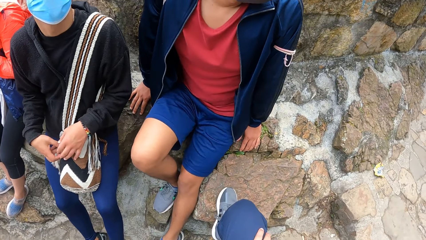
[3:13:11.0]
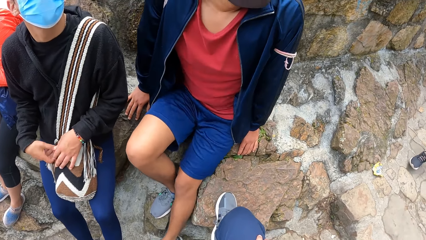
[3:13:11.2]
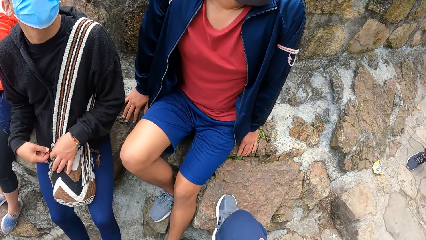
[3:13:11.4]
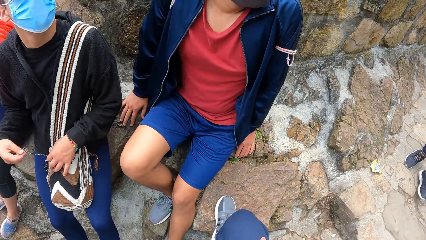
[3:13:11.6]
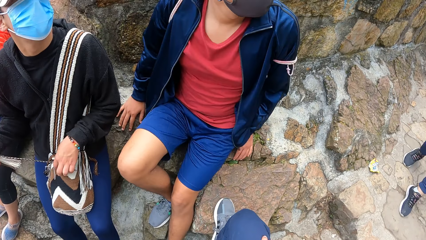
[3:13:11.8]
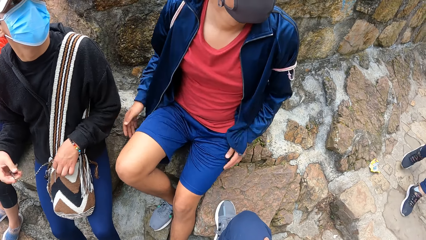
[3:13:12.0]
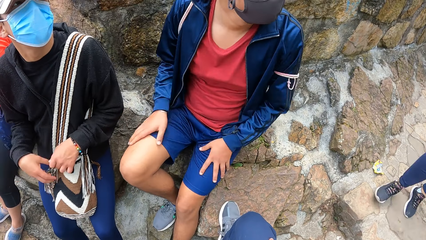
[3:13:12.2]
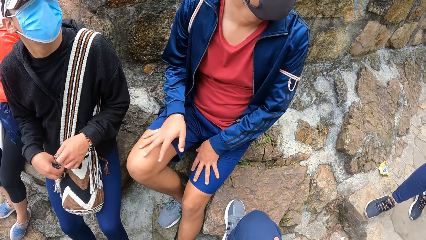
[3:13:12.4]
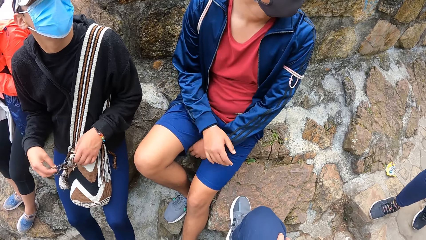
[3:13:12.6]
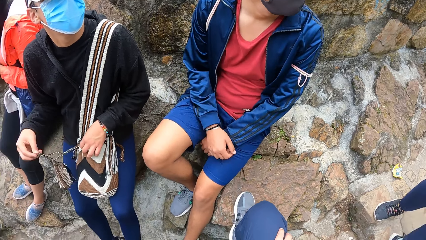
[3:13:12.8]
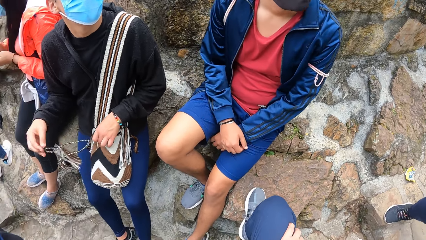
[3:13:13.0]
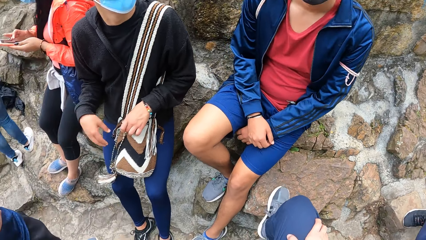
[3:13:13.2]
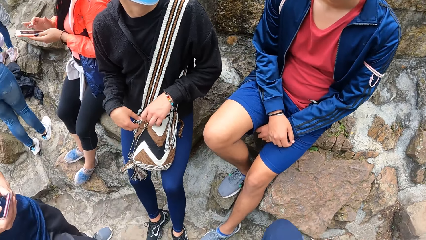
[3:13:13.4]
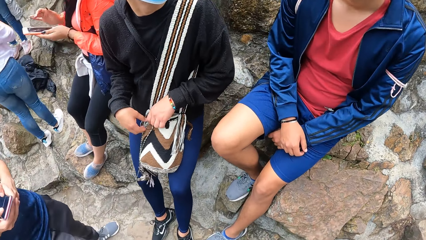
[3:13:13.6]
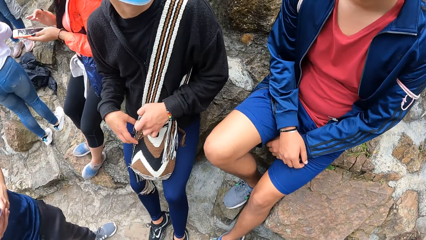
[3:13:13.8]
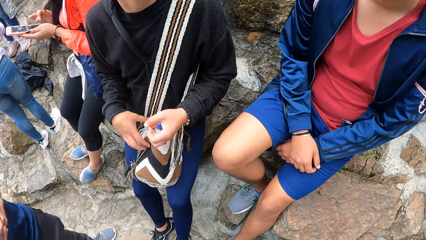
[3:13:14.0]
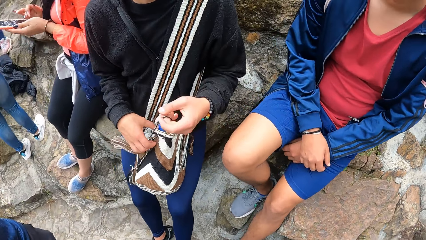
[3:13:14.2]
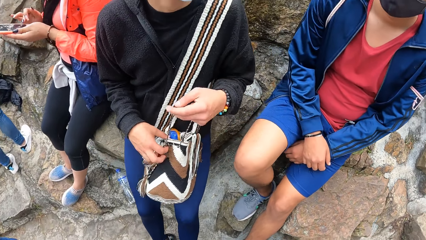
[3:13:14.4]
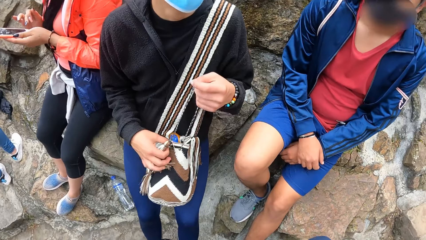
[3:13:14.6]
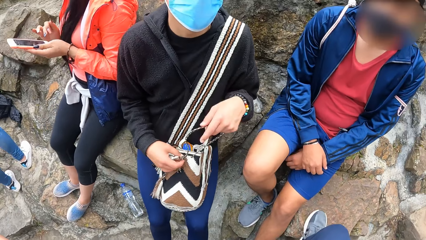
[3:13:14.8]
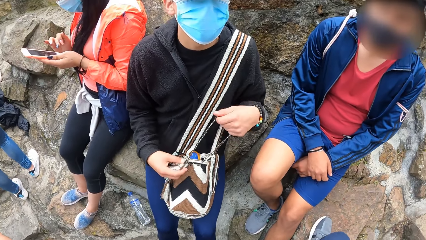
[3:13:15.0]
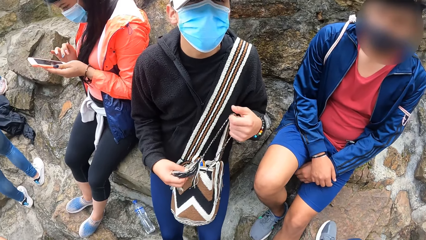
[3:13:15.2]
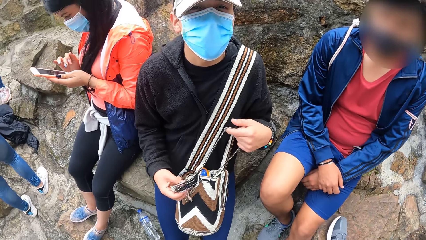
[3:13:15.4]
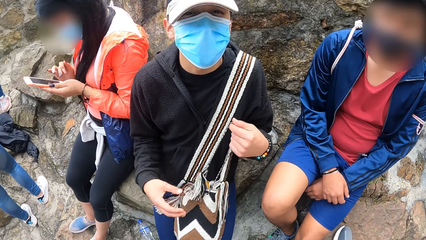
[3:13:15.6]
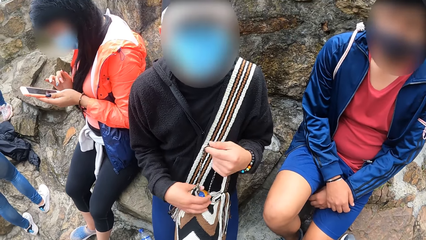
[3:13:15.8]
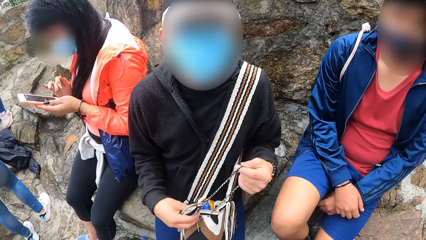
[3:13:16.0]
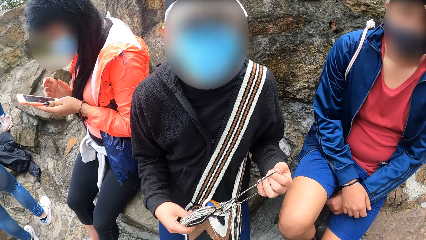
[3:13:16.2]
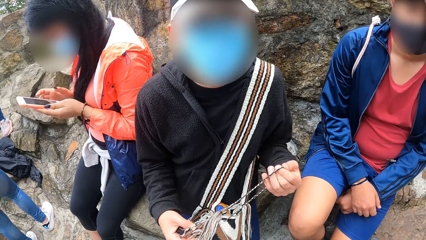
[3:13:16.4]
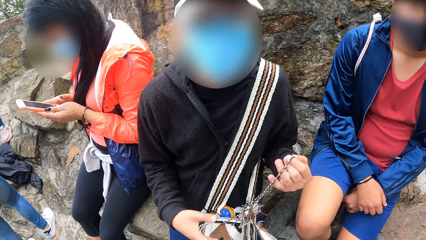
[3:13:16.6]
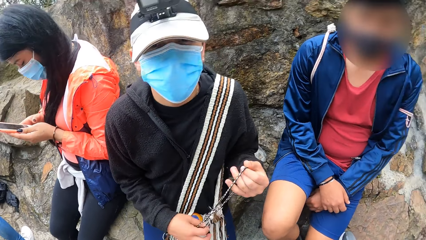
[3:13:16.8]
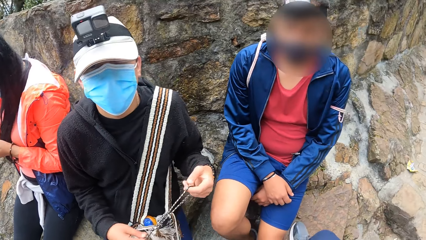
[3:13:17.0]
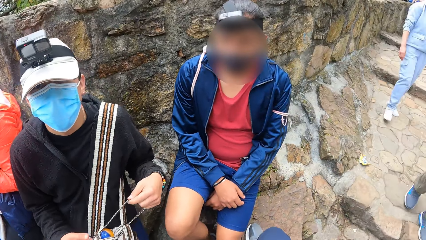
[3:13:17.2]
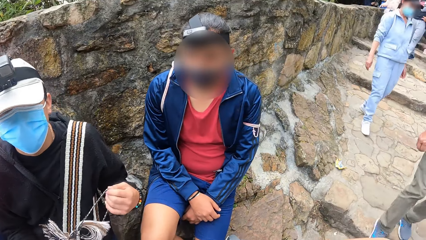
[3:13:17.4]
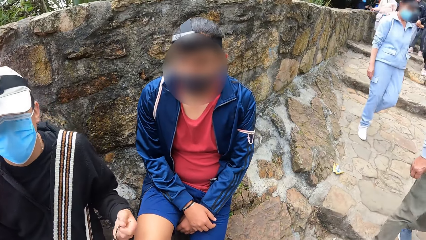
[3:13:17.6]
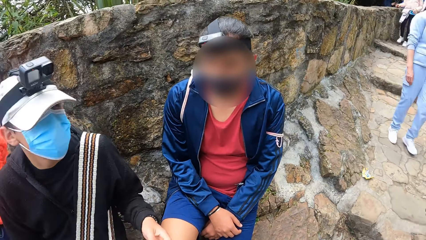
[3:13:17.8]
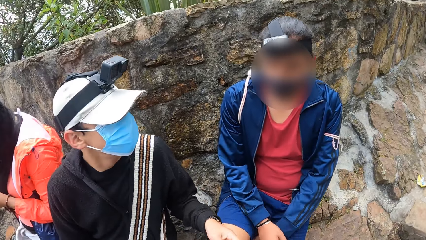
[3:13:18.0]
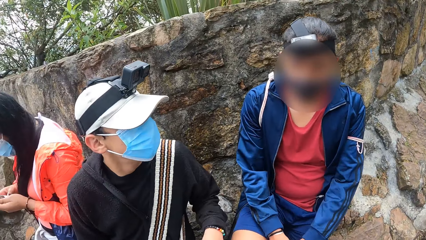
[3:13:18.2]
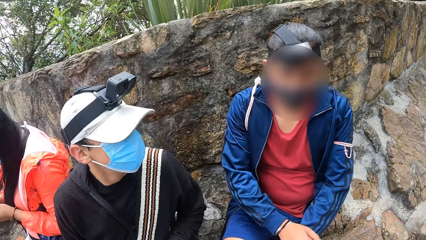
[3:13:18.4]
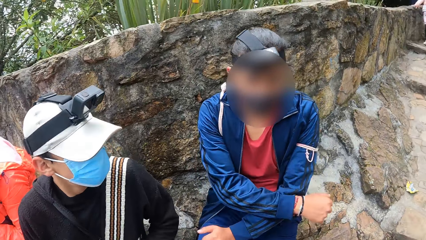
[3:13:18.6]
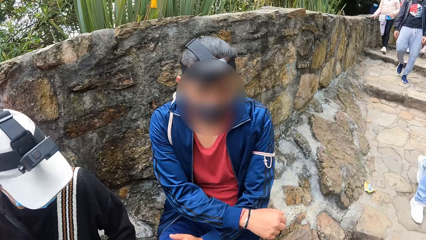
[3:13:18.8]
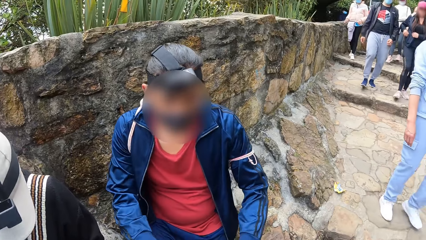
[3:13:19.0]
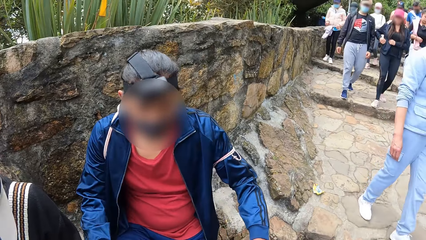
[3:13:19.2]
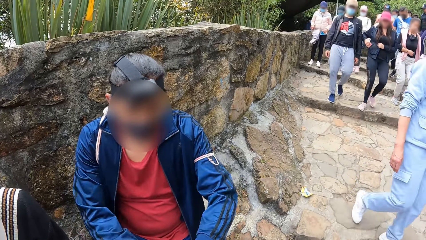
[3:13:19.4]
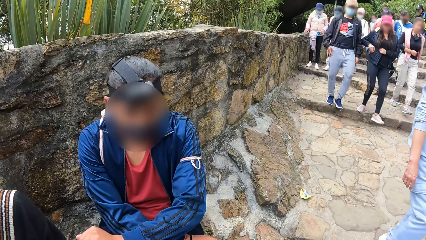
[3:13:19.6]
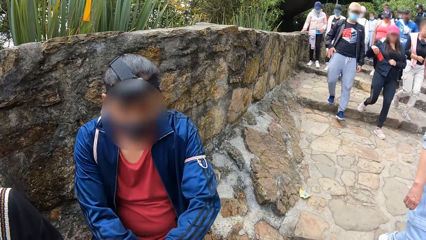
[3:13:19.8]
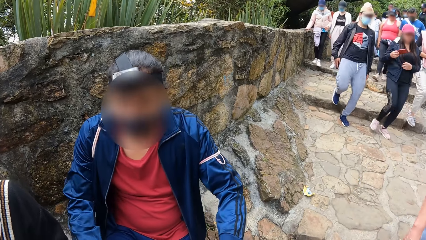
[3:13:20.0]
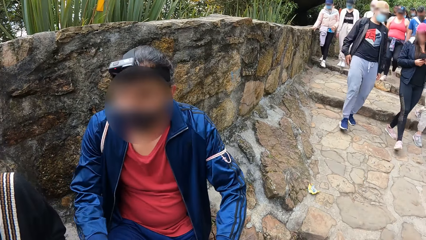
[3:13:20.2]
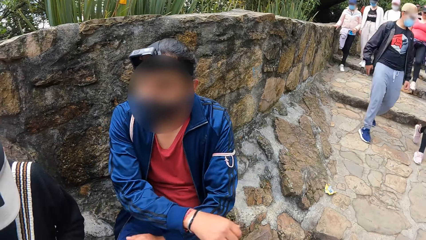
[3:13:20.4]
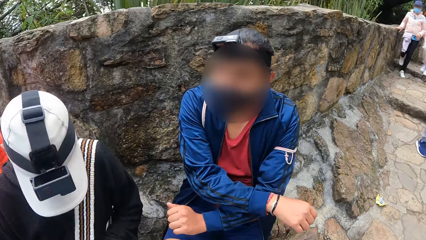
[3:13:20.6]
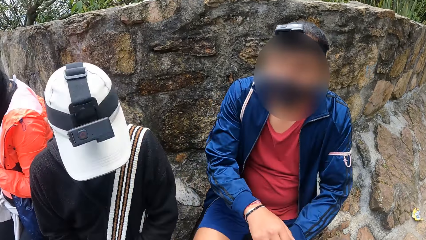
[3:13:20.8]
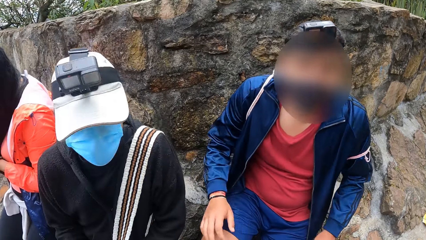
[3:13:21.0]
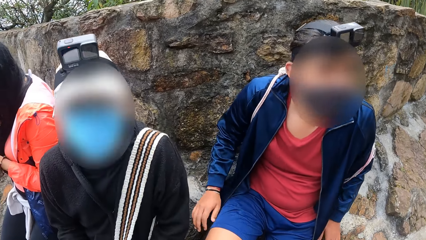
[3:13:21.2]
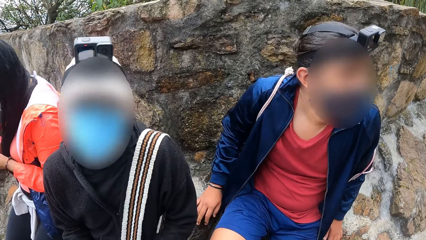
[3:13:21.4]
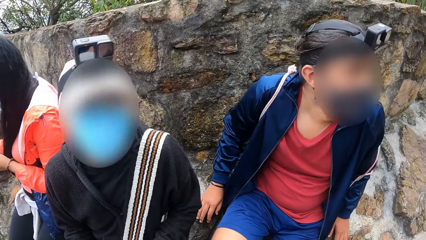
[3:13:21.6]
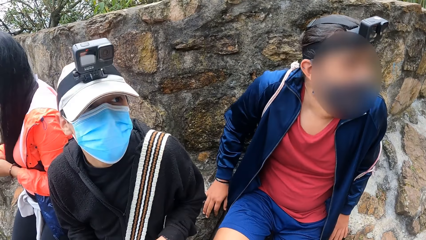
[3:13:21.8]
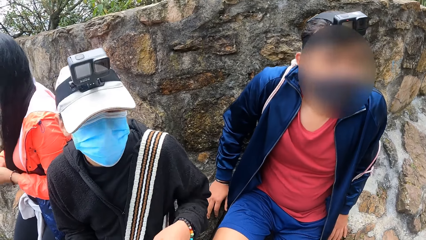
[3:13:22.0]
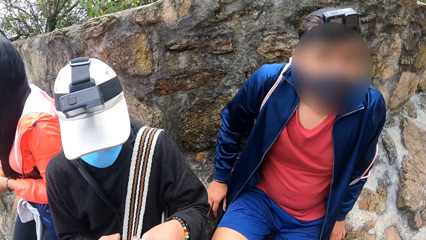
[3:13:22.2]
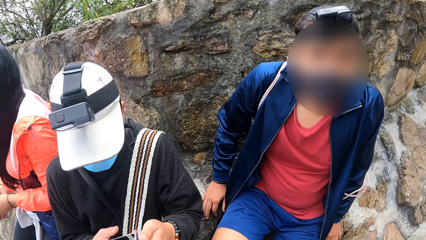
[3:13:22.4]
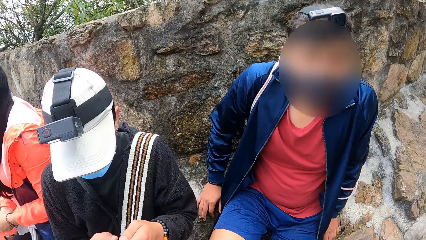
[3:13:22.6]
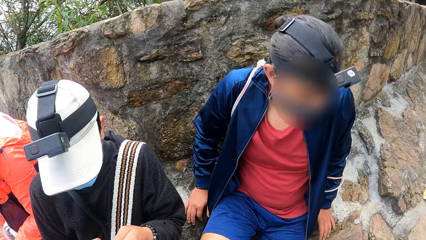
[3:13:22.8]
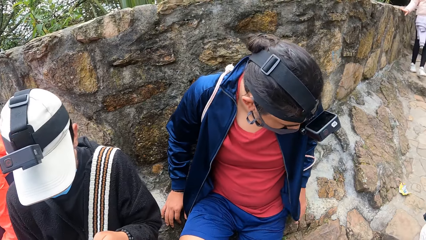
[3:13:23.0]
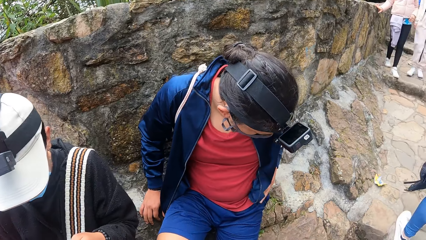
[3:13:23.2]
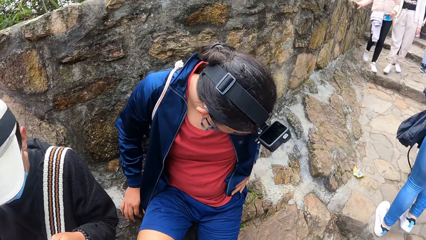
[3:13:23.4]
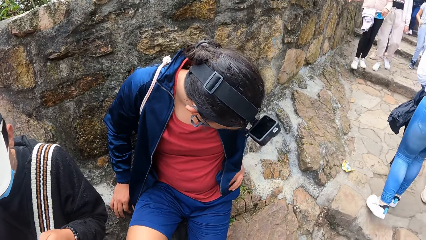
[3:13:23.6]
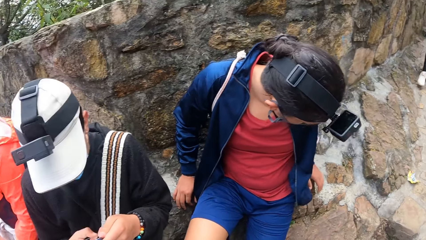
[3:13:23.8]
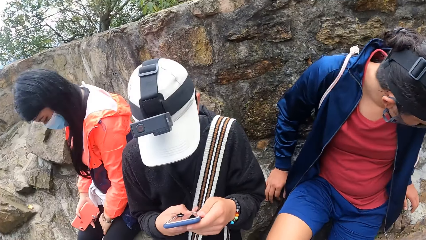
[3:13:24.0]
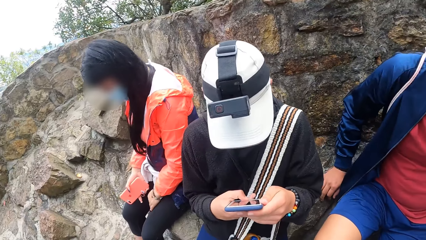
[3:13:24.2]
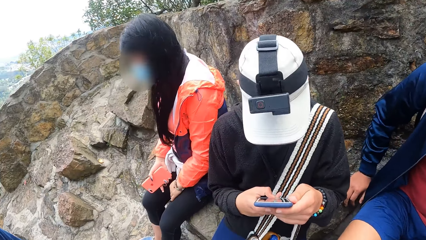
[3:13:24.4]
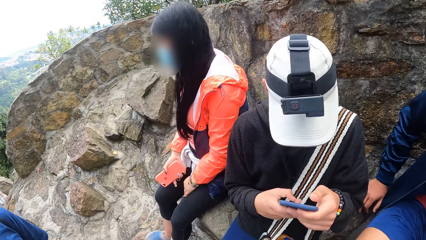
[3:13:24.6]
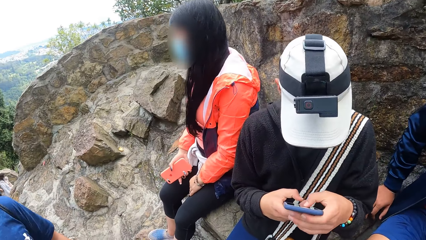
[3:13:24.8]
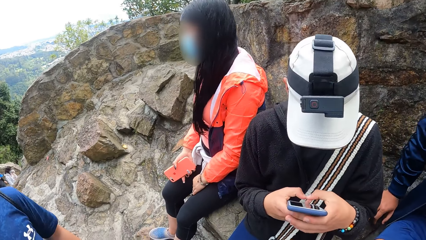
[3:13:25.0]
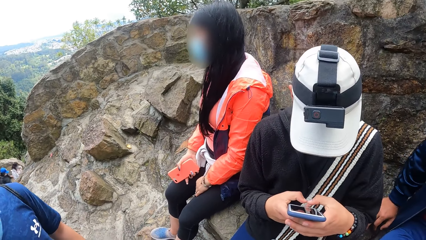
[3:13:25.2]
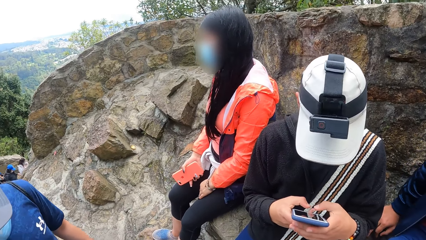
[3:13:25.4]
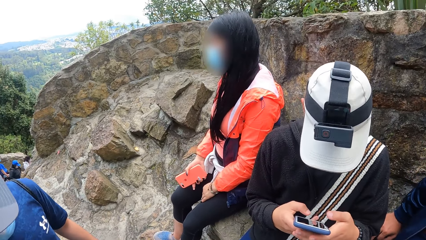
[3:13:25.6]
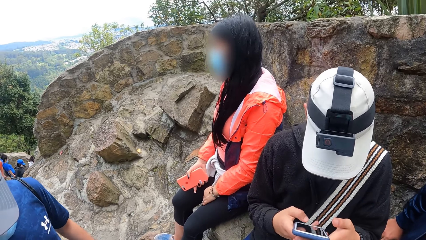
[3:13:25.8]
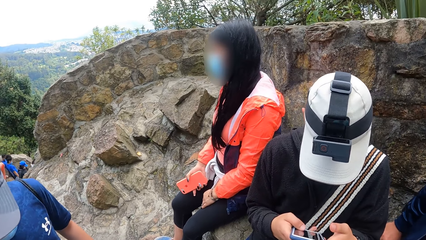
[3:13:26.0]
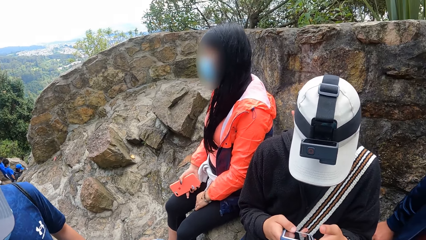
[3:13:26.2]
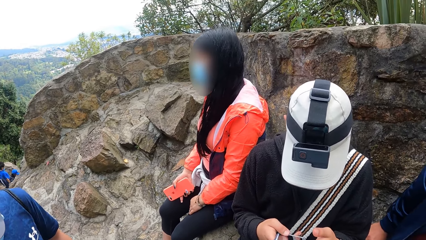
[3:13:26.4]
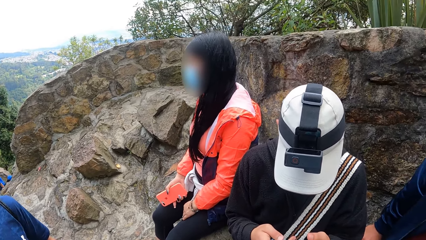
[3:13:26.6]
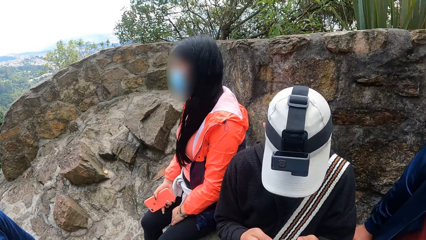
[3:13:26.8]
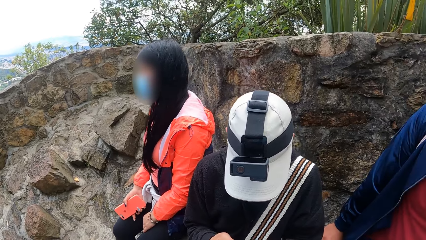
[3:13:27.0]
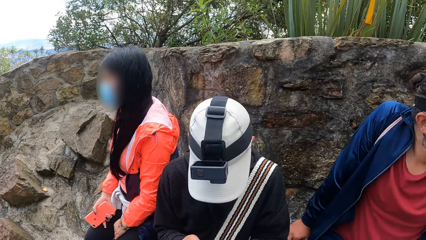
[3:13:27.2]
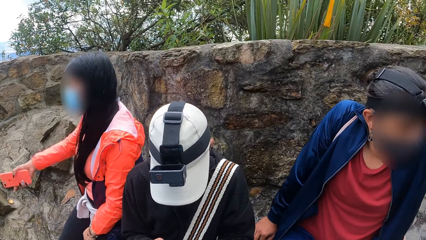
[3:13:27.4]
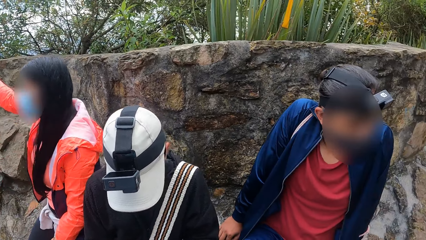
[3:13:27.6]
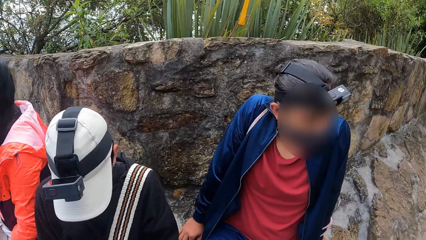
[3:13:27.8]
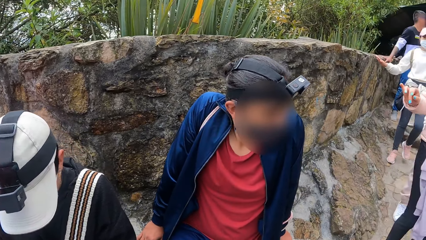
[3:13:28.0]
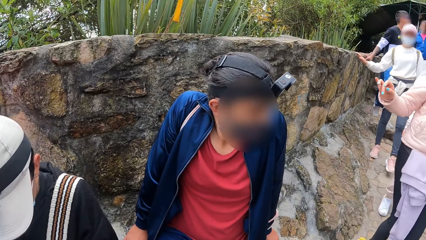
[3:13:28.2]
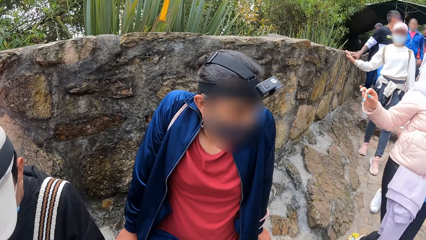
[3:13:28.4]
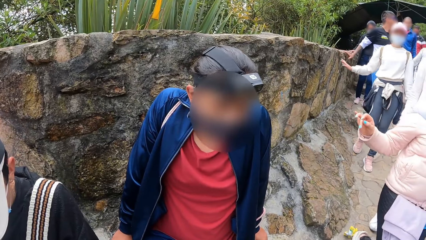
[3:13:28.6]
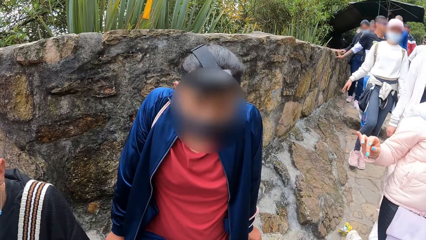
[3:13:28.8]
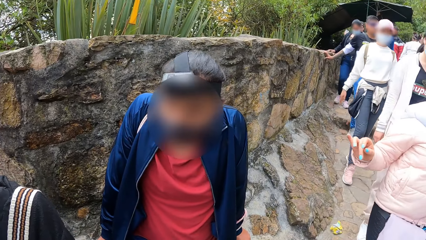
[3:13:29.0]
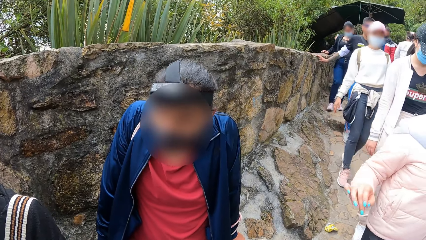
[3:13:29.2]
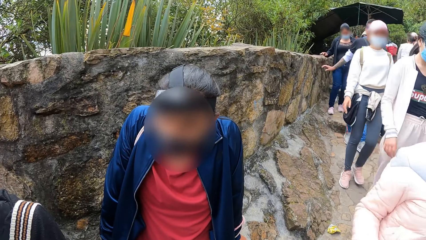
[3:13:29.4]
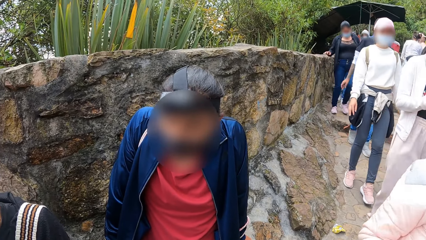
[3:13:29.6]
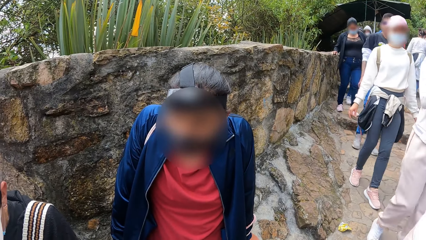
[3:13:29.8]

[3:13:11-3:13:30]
A man opens the bag with both hands. Another man touches his thighs. The other man sways his hands. The other man rests his hand on the wall. The other man touches his jacket. The first man operates a phone with both hands. The camera wearer looks around.
